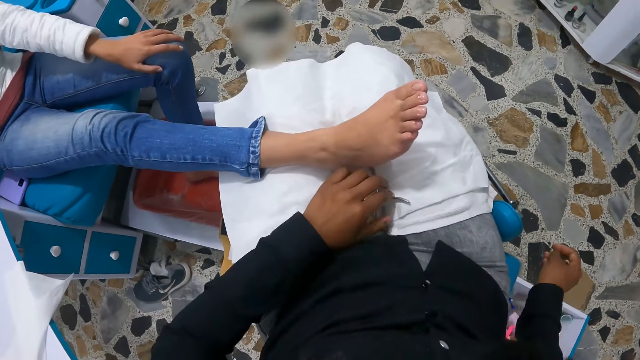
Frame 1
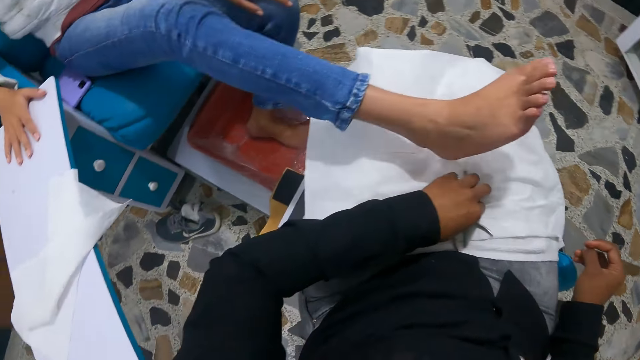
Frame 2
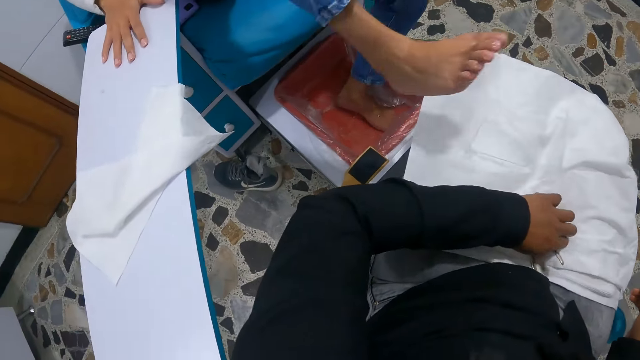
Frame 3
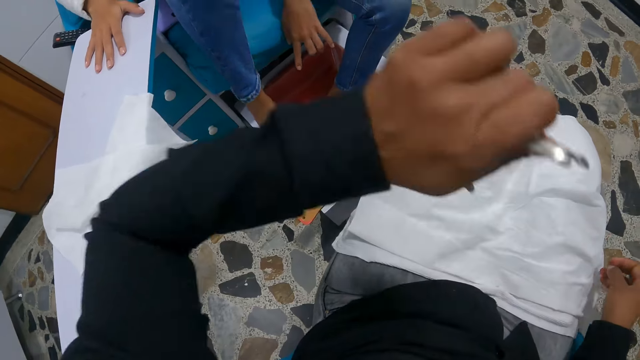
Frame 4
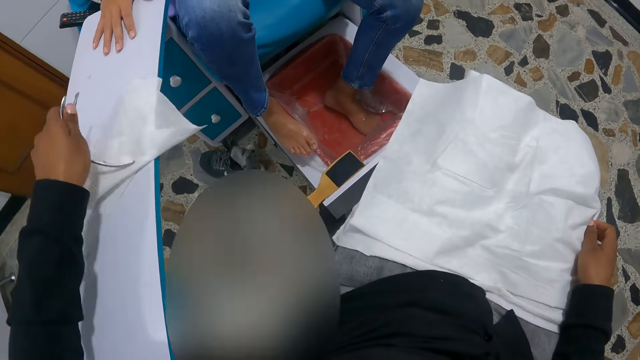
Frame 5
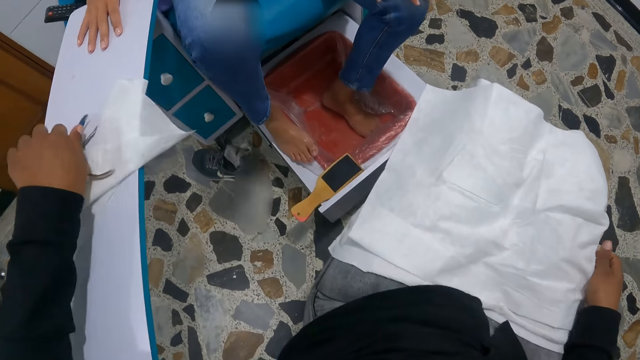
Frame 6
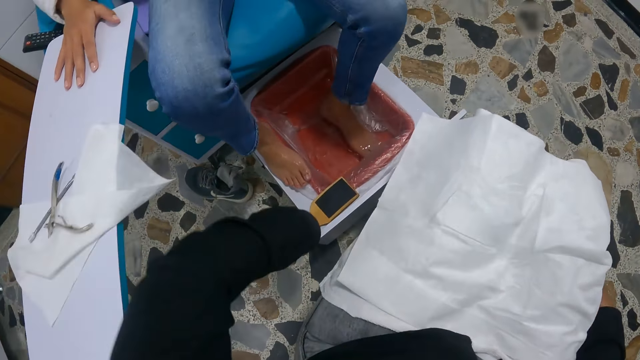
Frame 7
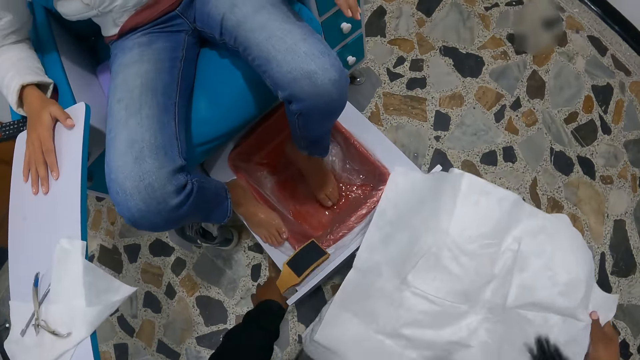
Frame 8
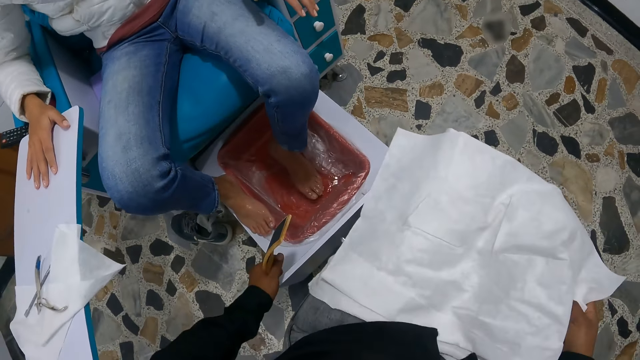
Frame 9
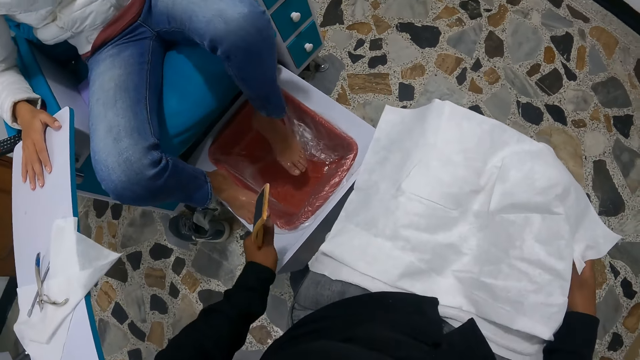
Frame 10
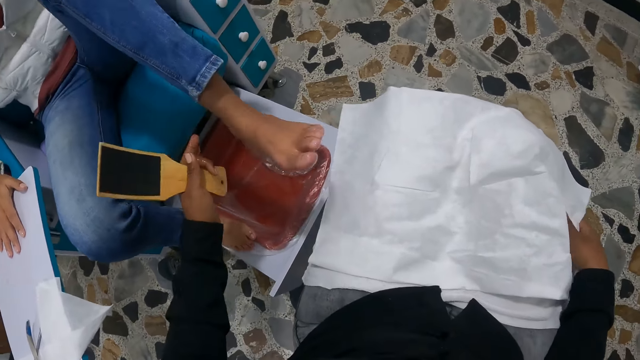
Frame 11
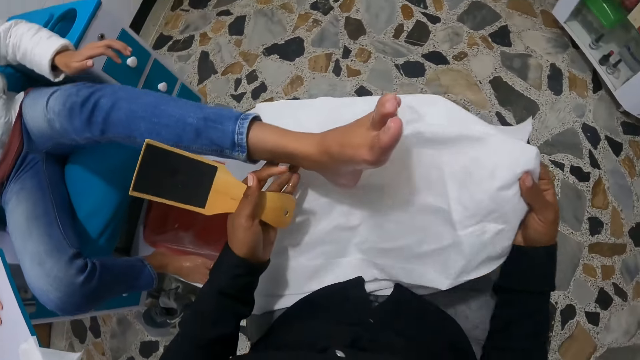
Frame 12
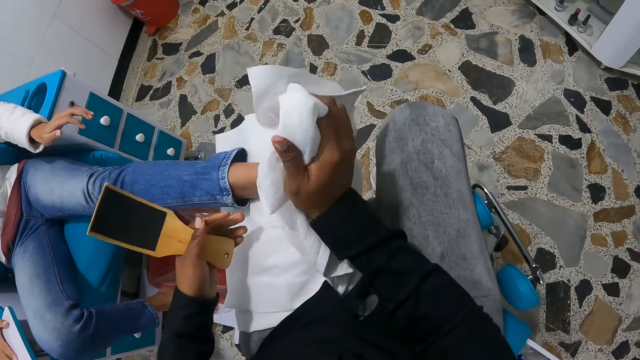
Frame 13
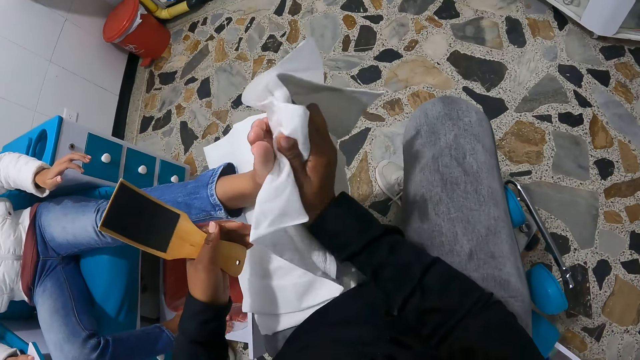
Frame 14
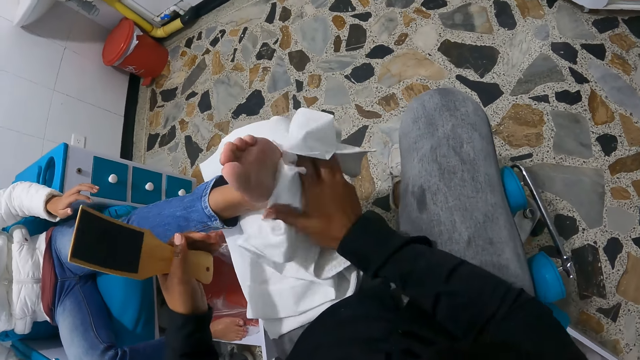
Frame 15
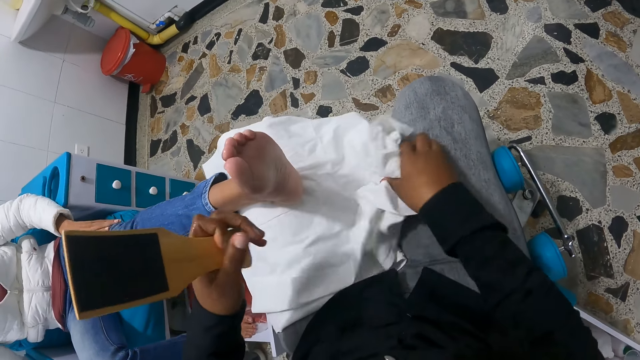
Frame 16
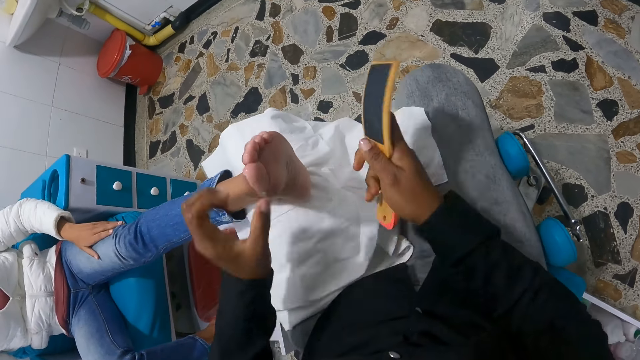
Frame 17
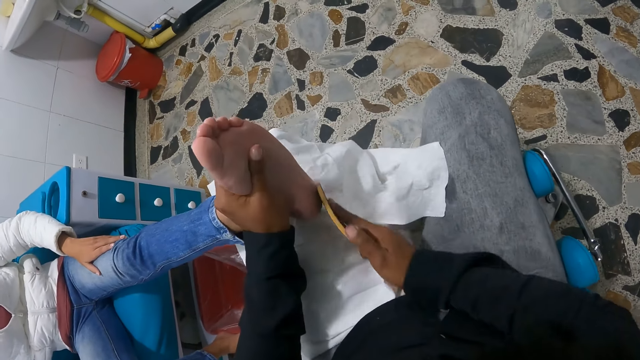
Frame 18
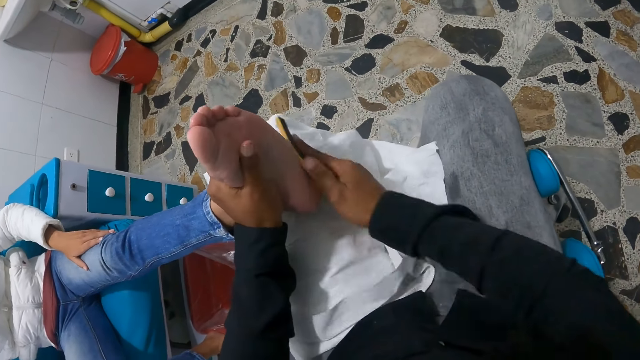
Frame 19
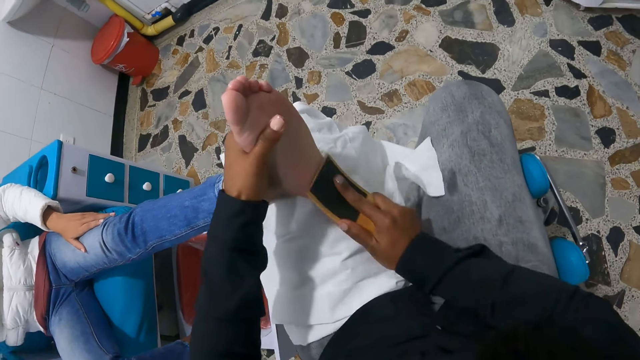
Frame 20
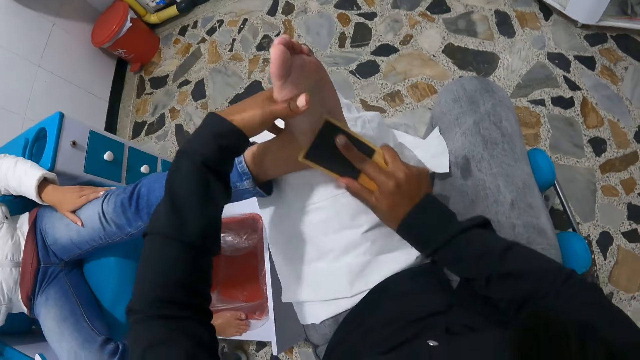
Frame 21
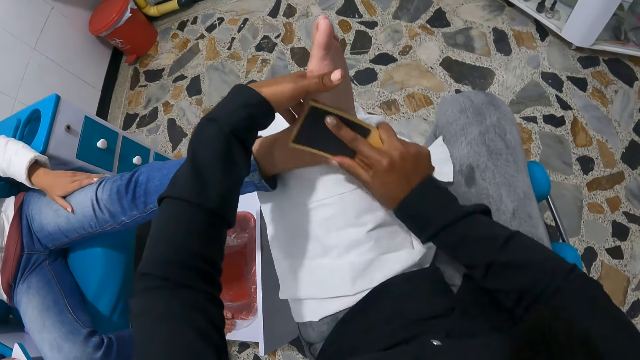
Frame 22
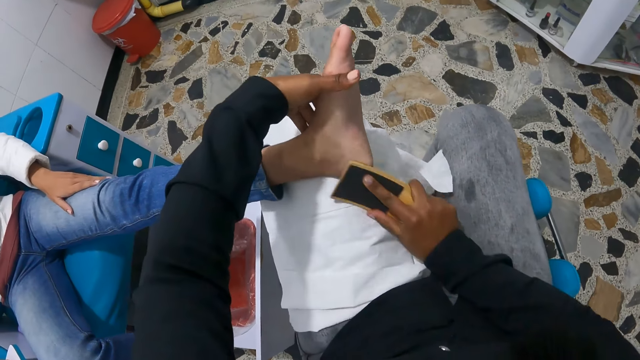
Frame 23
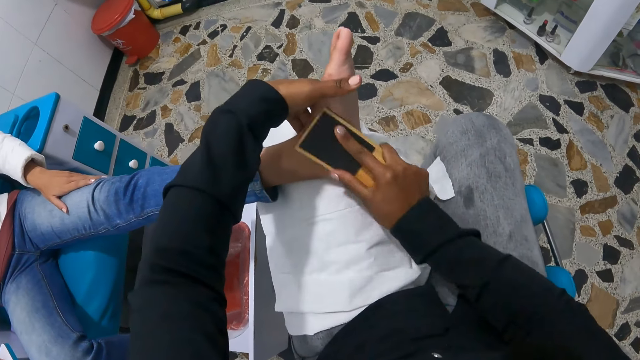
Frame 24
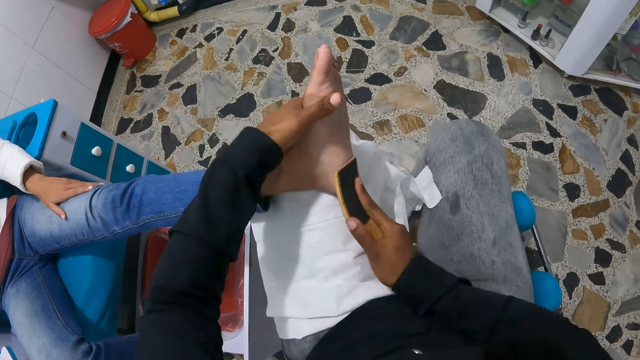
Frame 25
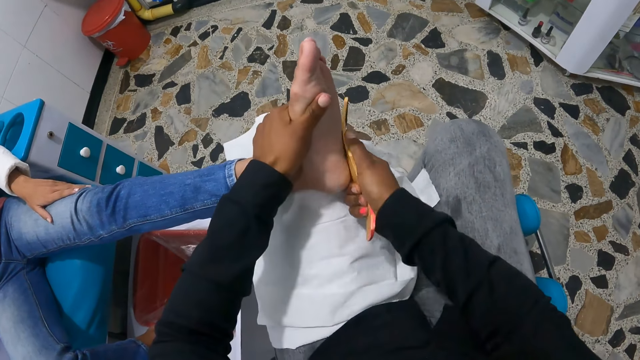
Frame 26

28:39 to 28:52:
The camera wearer picks up the nail nippers and the cuticle pusher from her lap with her left hand. The woman removes her right leg from the camera wearer's lap. The camera wearer drops the nail nippers and the cuticle pusher on a table with her left hand. The woman drops her right leg on a basin on the ground and shakes her leg. The camera wearer picks up a foot file with her left hand. She picks up the cloth on her lap with her right hand. The woman puts her left leg on the lap of the camera wearer. The camera wearer holds the woman's feet. The woman relaxes her leg on the camera wearer's lap. The camera wearer cleans the left leg of the woman on her lap with the cloth in her left hand. She drops the cloth on her lap with her right hand. She passes the foot file from her left hand to her right hand. She holds the left leg of the woman with her left leg. She files the left leg of the woman with the foot file in her right hand.

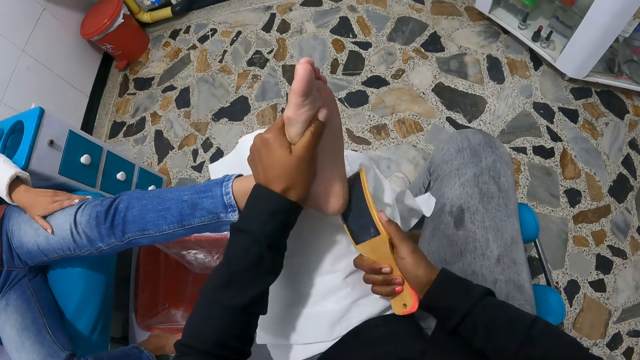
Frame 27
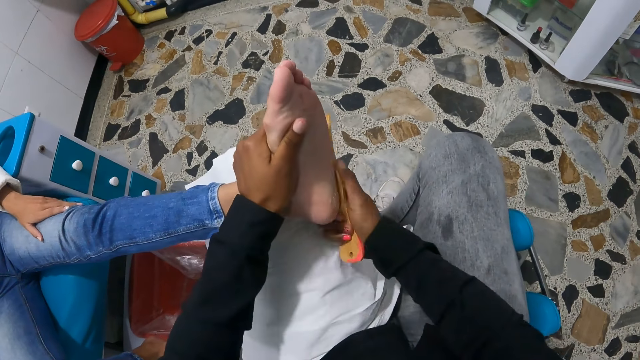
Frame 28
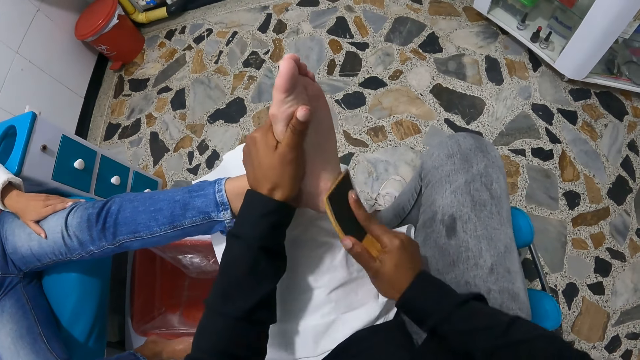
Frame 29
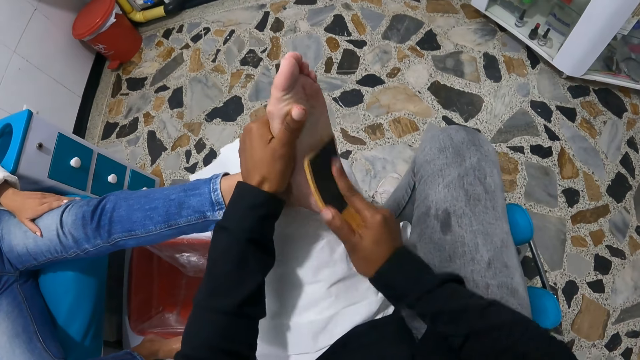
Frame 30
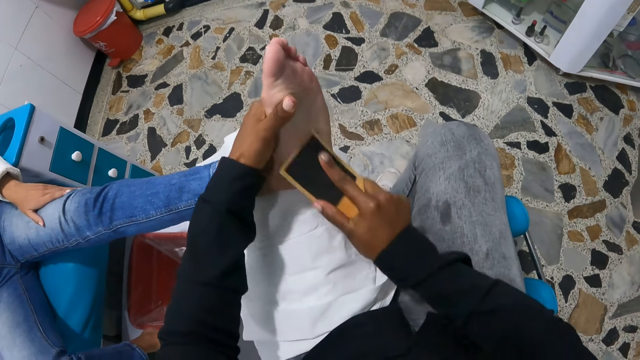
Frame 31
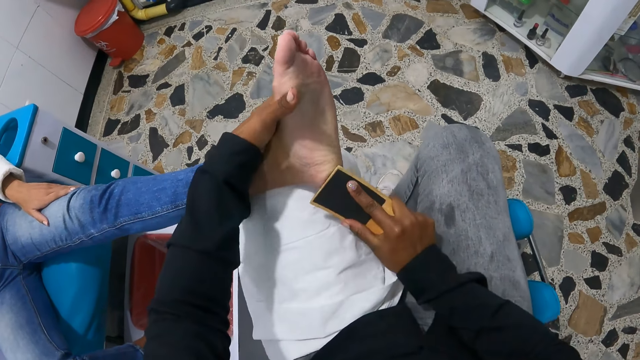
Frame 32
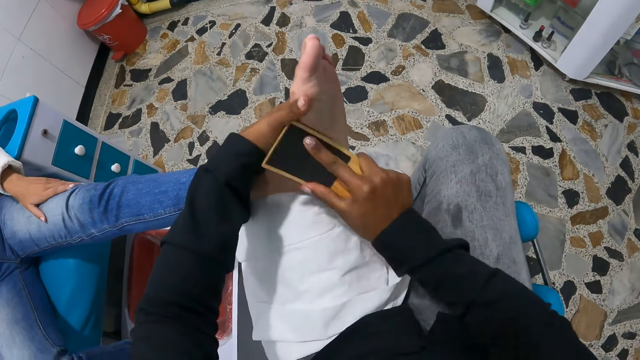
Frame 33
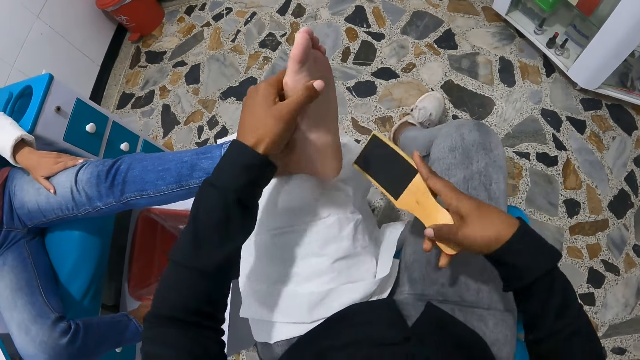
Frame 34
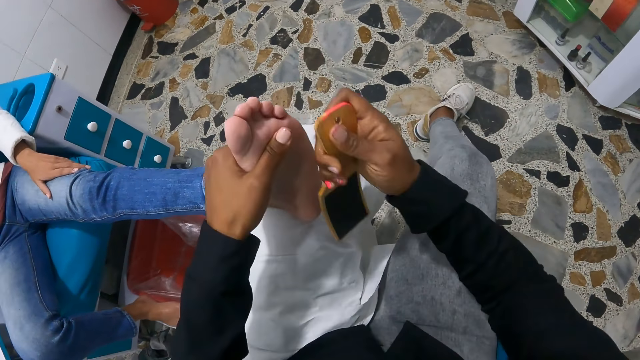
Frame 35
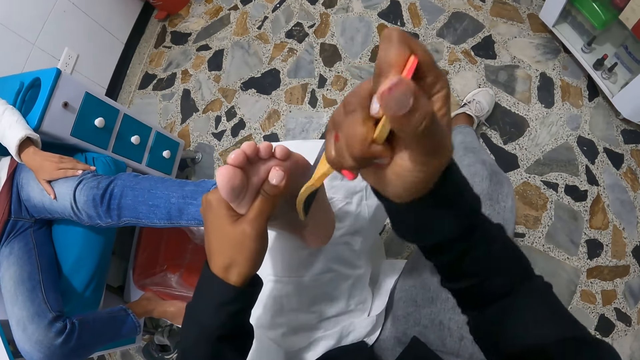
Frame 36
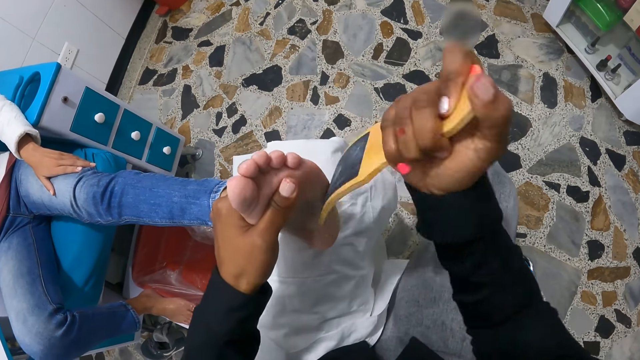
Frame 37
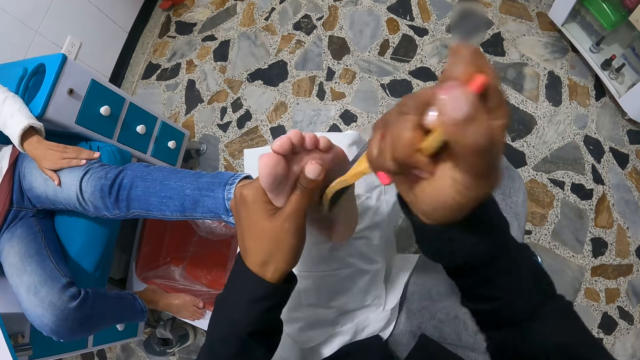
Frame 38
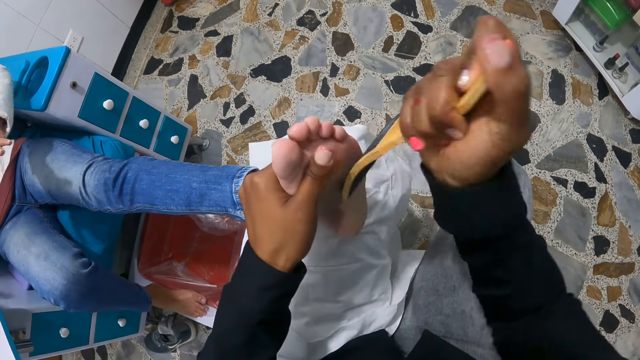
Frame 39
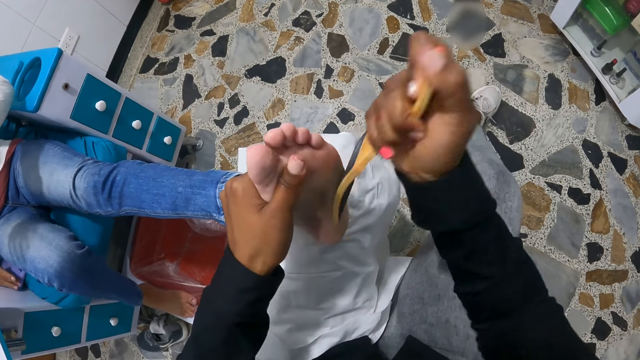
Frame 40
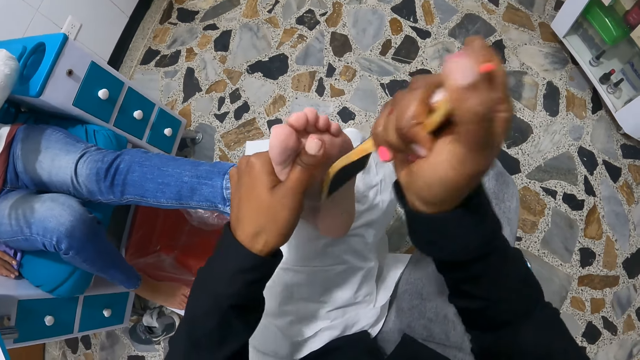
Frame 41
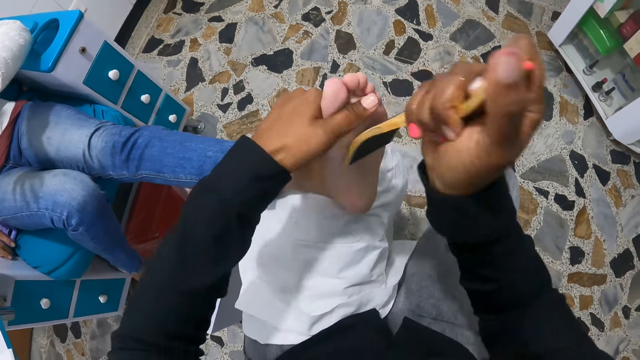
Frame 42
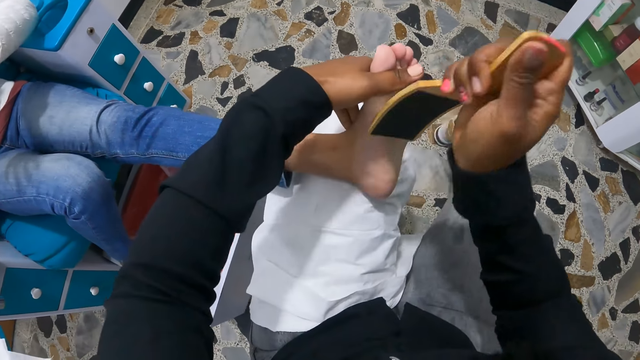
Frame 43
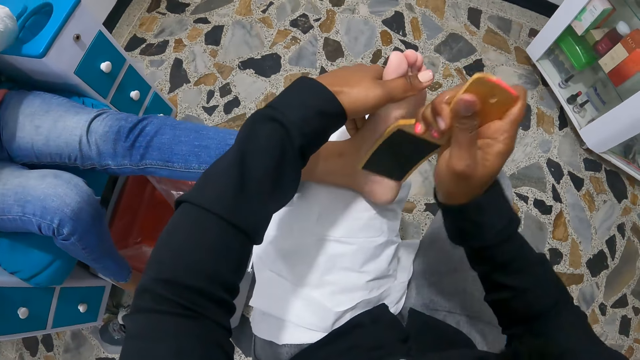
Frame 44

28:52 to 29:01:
The camera wearer turns the feet file callus. They scrub the woman's feet with the feet file callus. The woman moves around.
